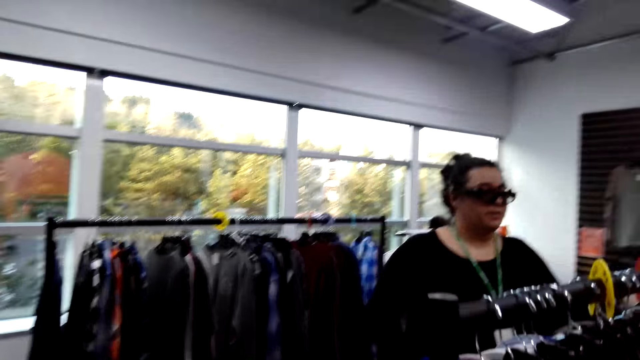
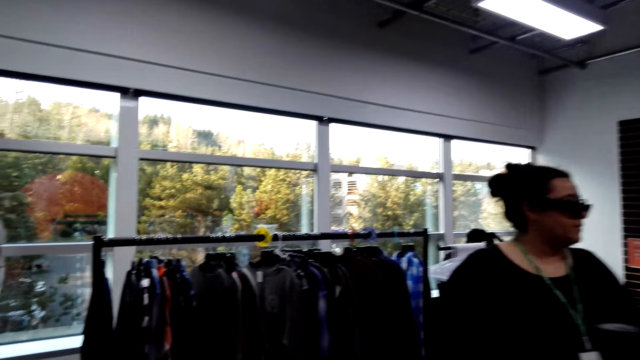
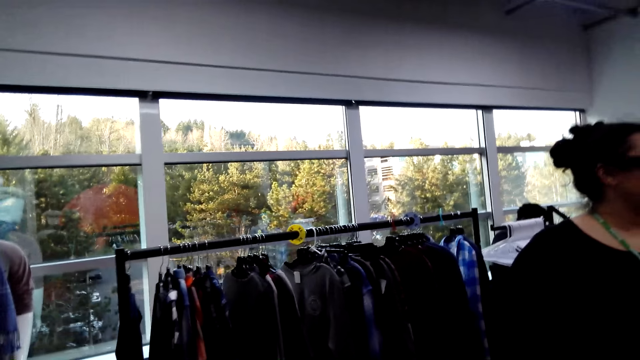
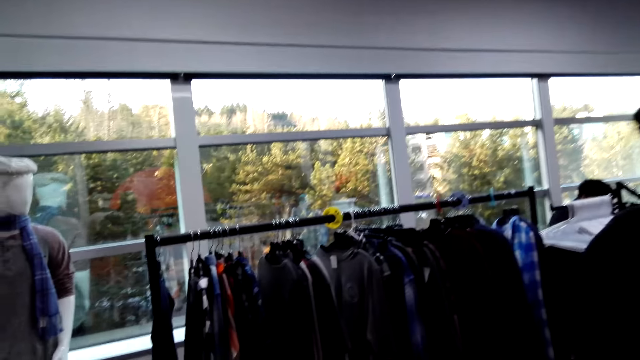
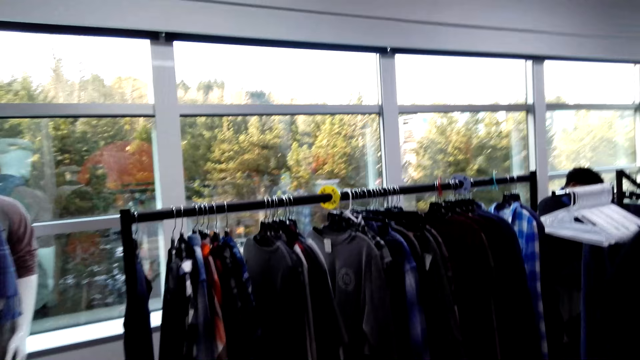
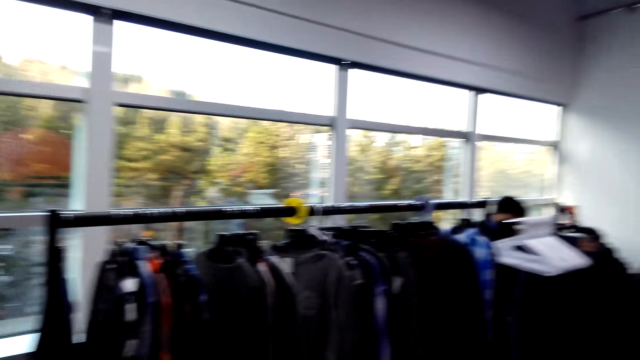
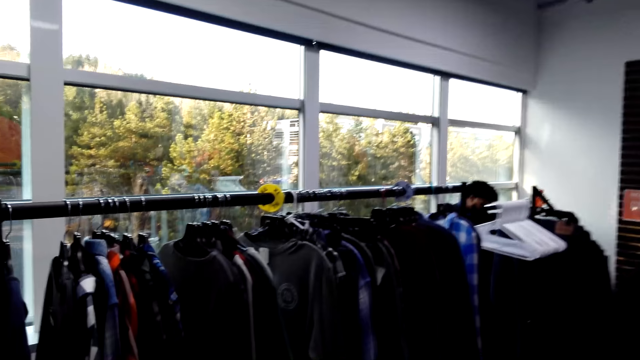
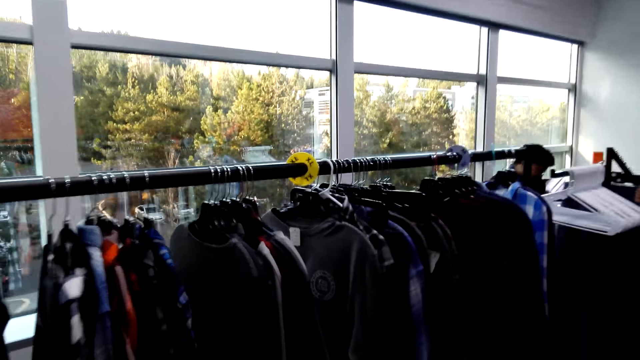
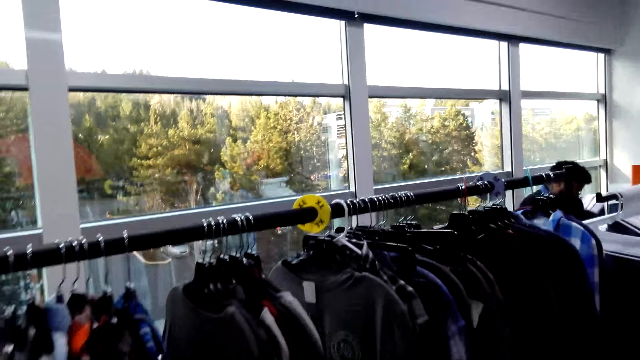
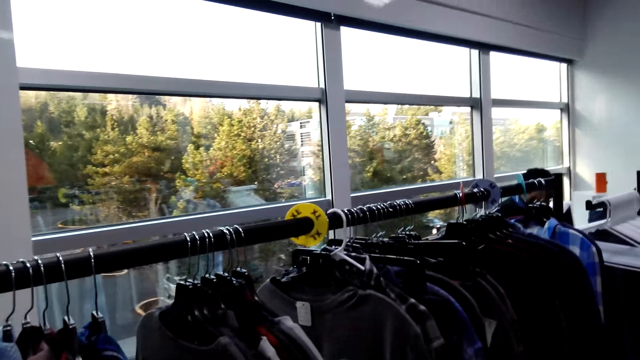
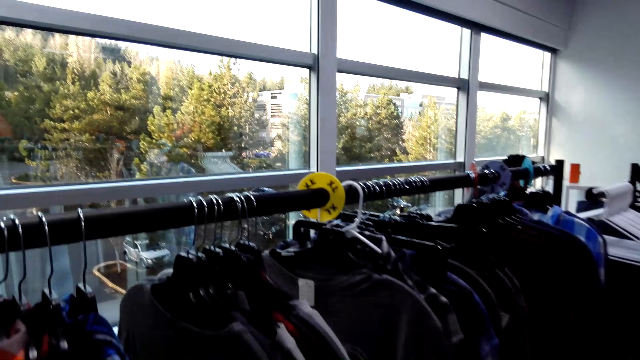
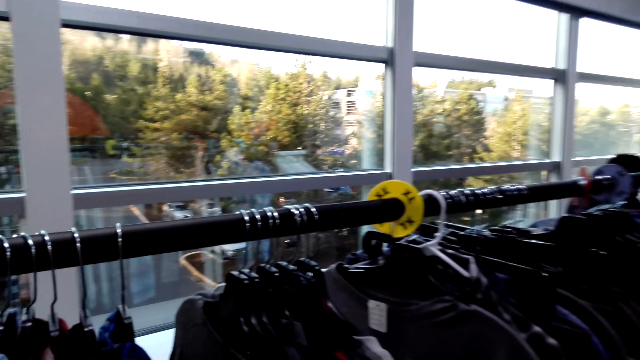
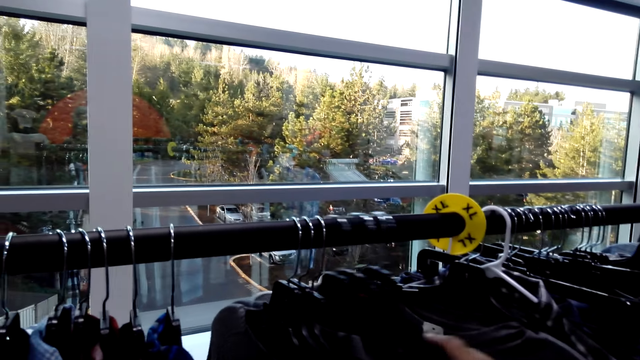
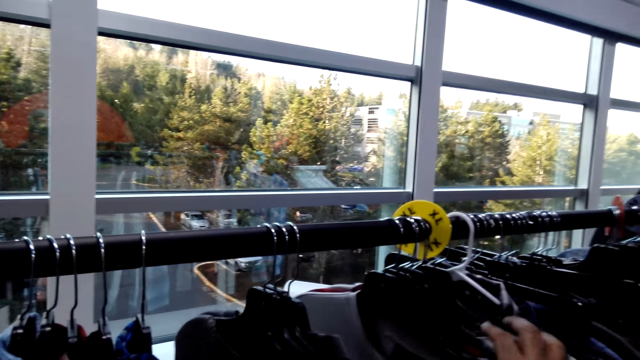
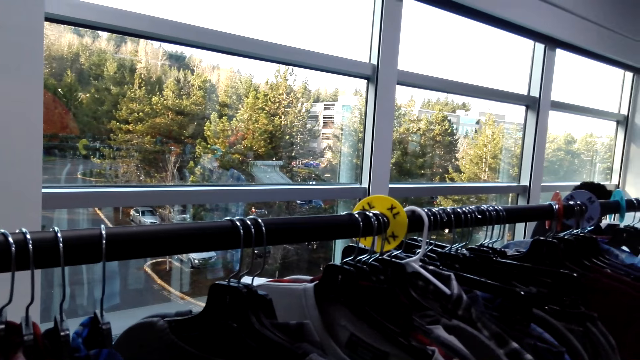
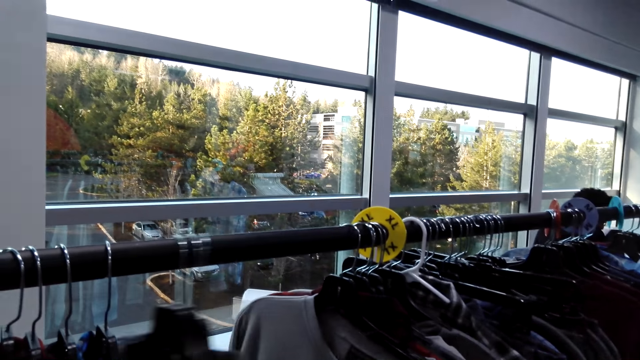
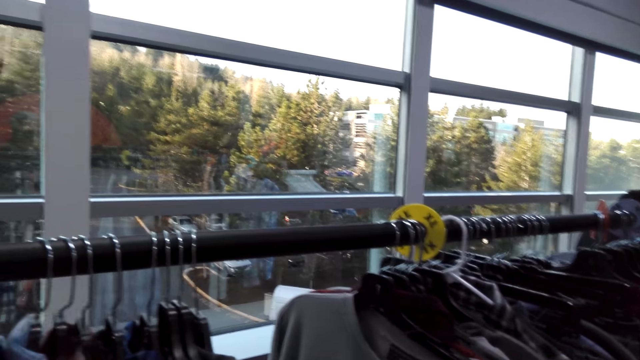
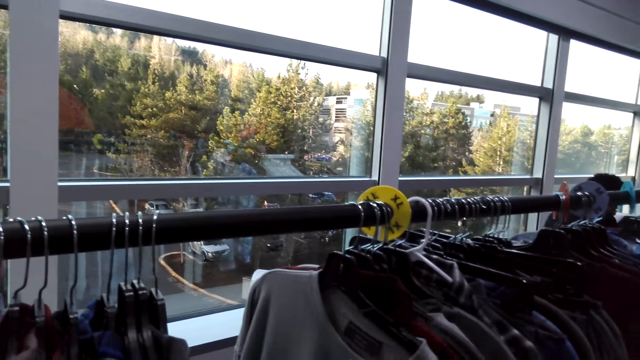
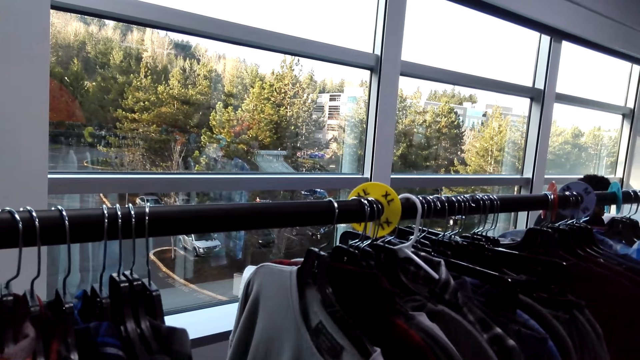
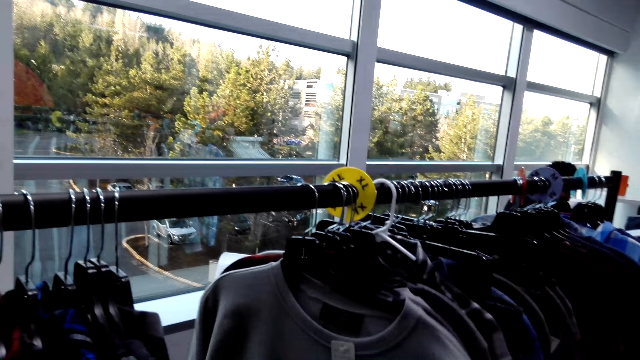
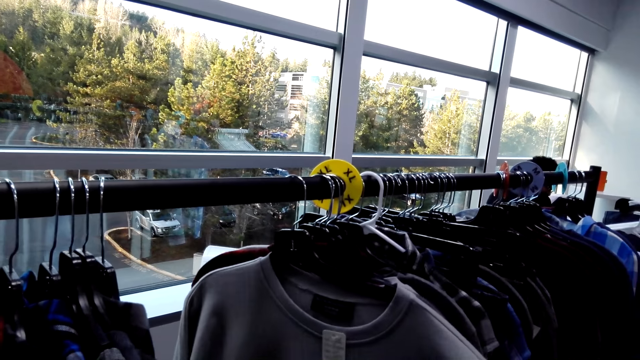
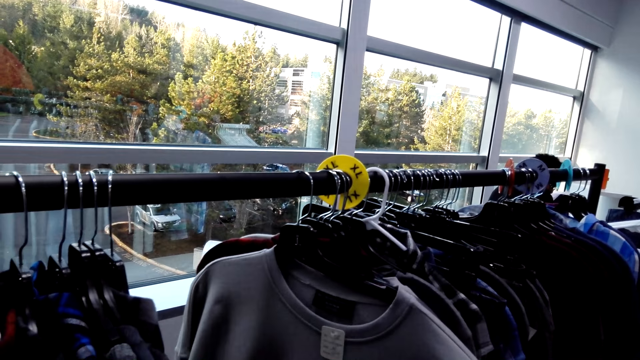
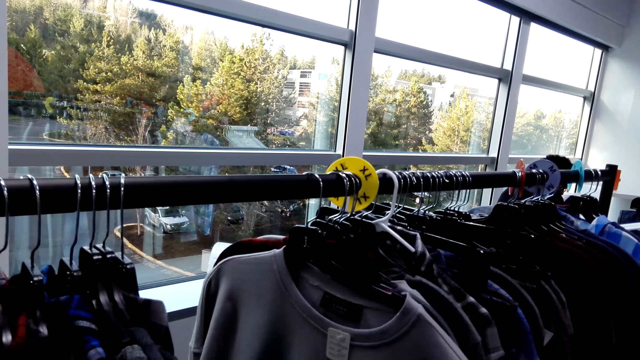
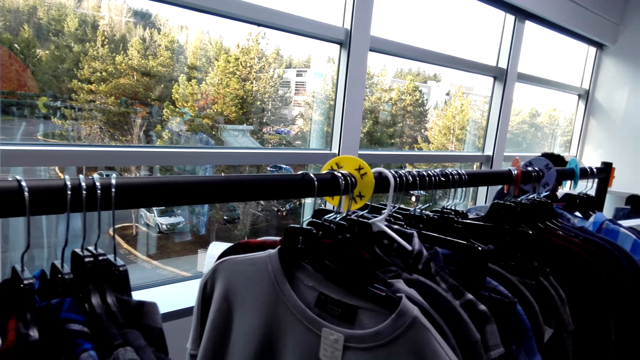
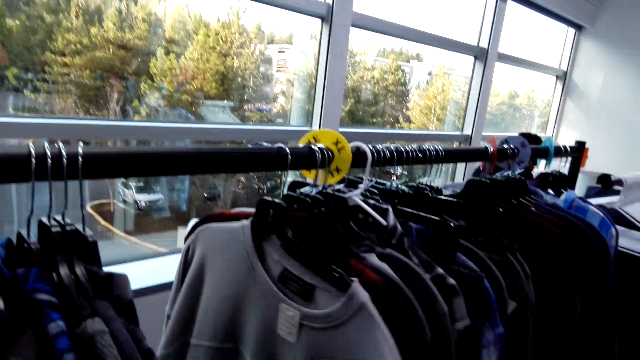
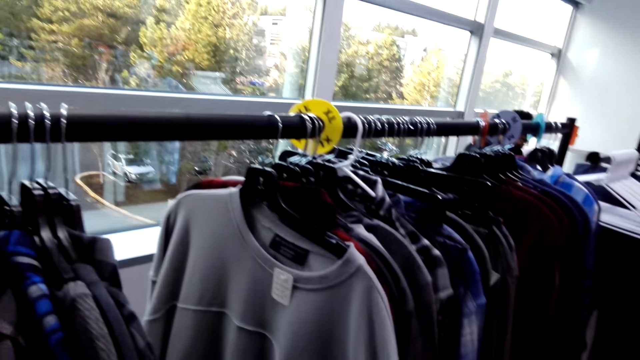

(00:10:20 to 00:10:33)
The camera wearer pushes hanged clothes on the clothing rack. They pull the hanged clothes on the clothing rack. They look at a hanged sweater.

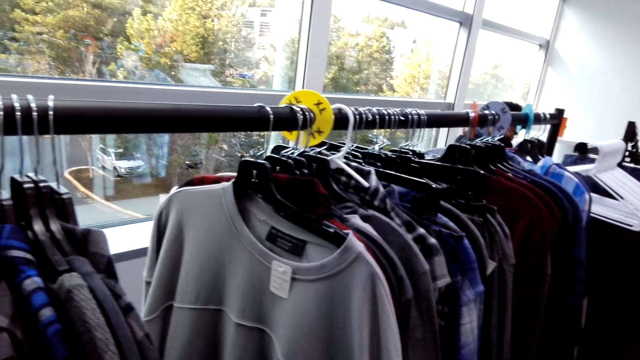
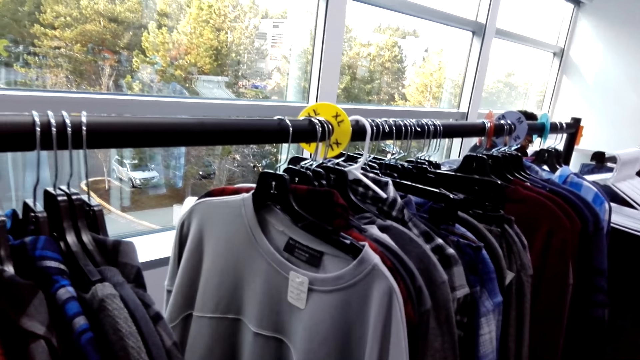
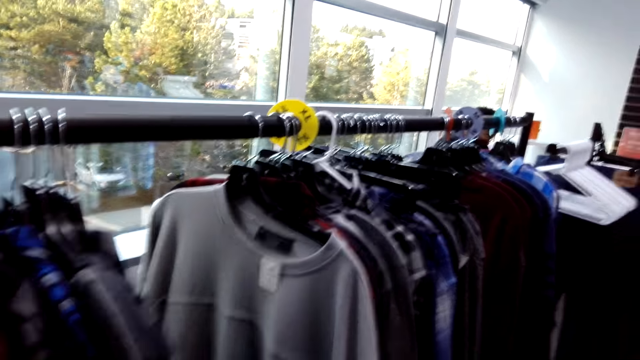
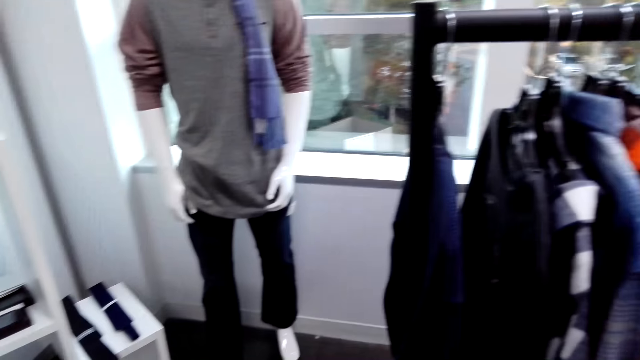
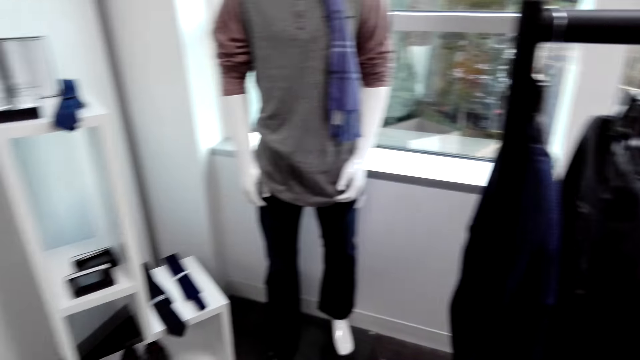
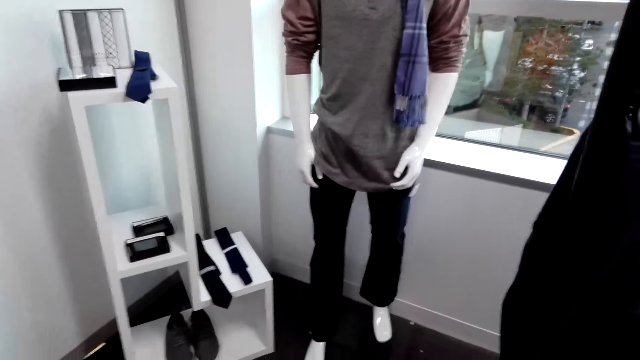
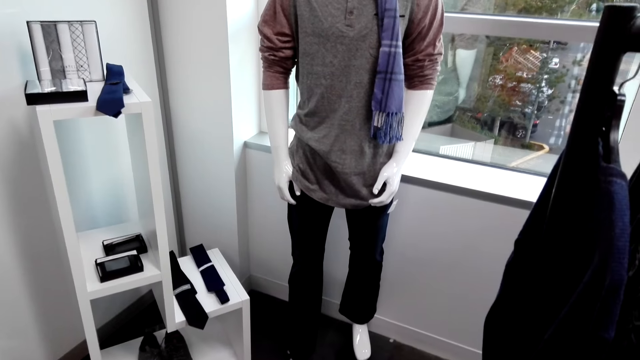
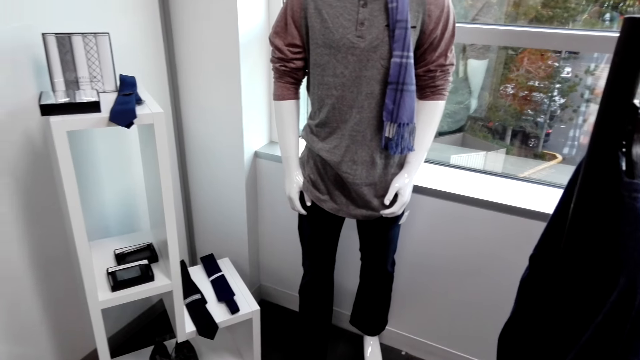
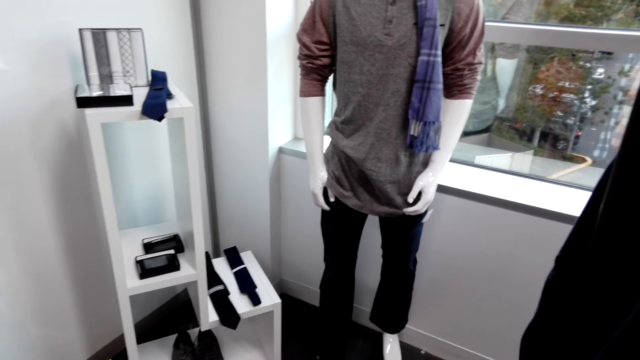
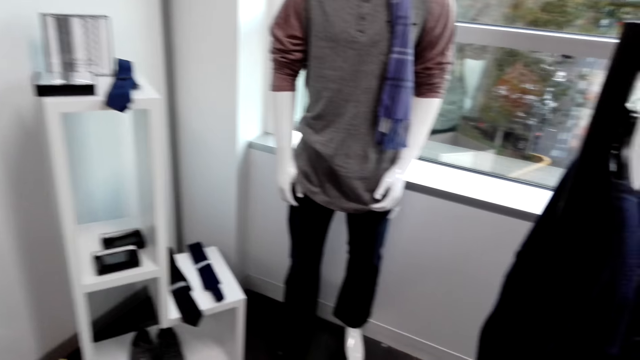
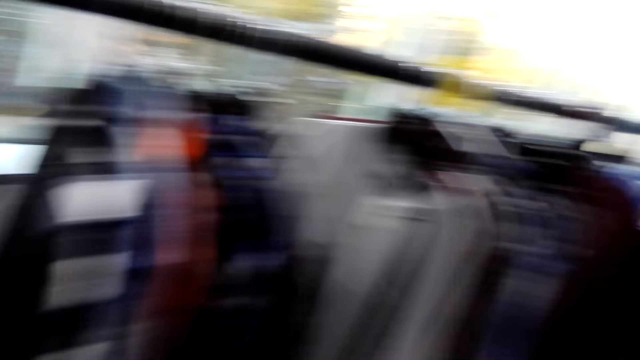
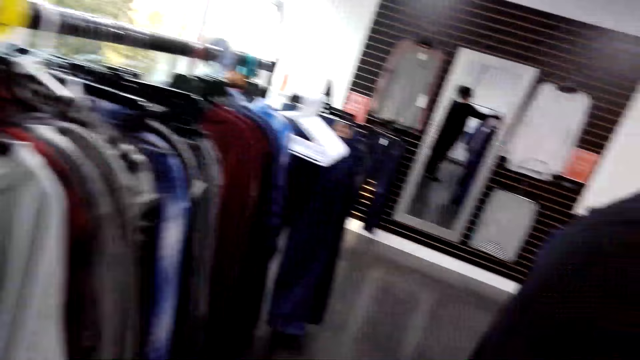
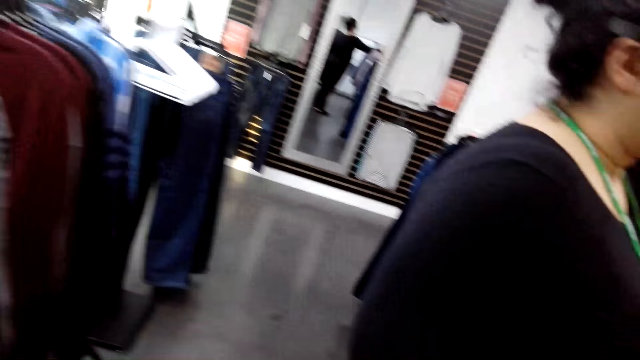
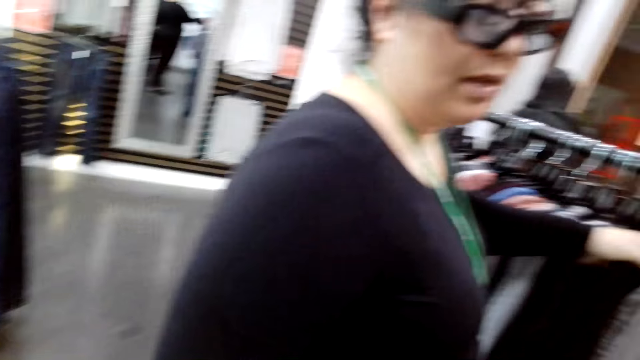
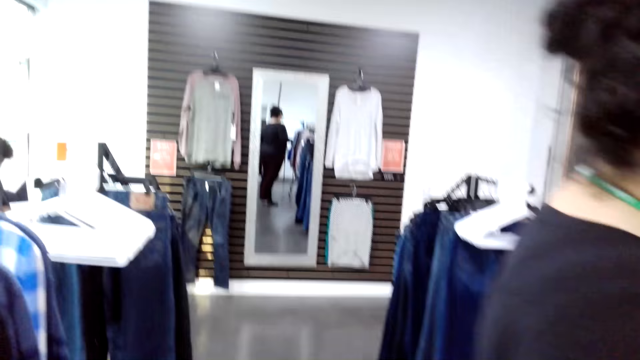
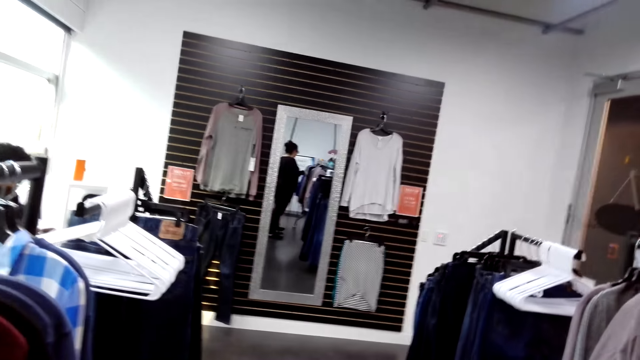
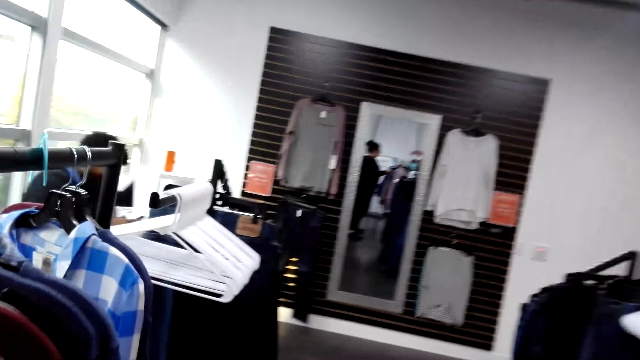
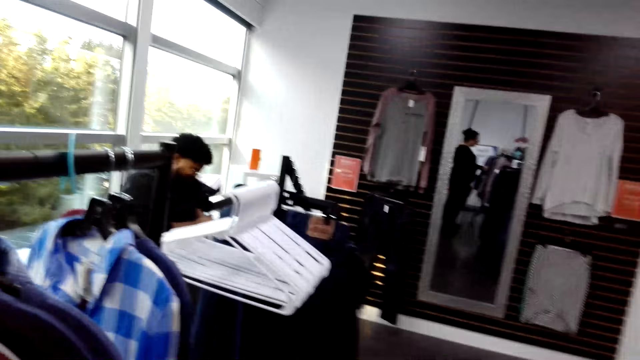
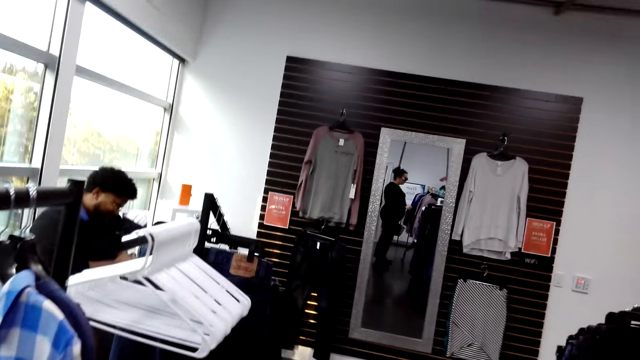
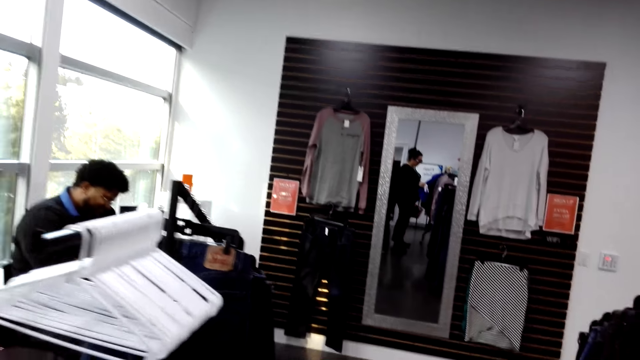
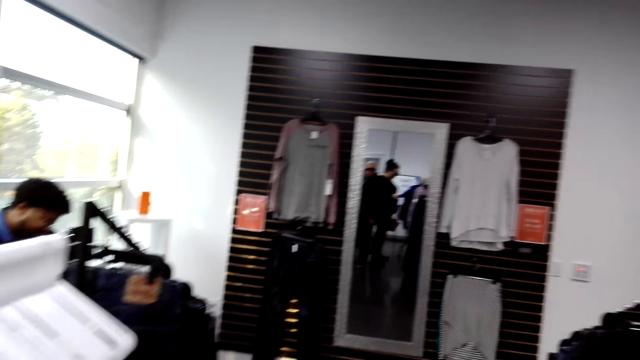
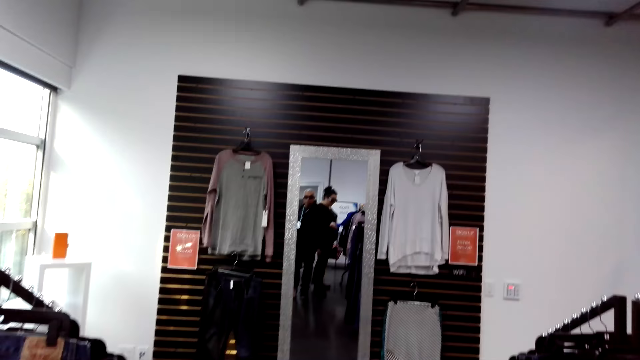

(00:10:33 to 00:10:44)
The camera wearer looks around. They walk around the supermarket. They look at a lady. The lady talks to the camera wearer.
